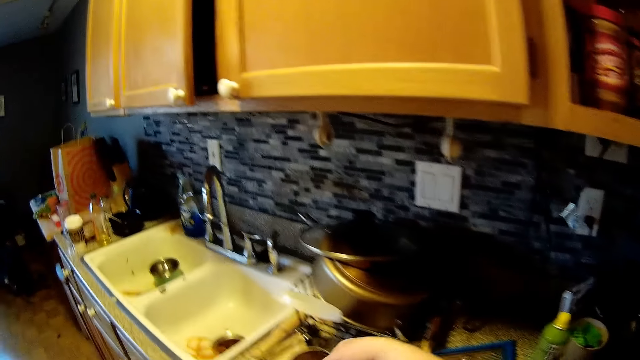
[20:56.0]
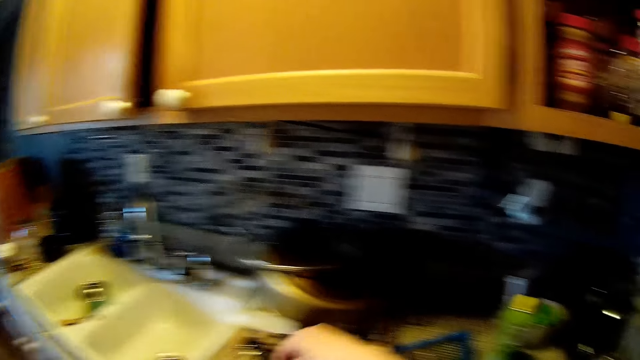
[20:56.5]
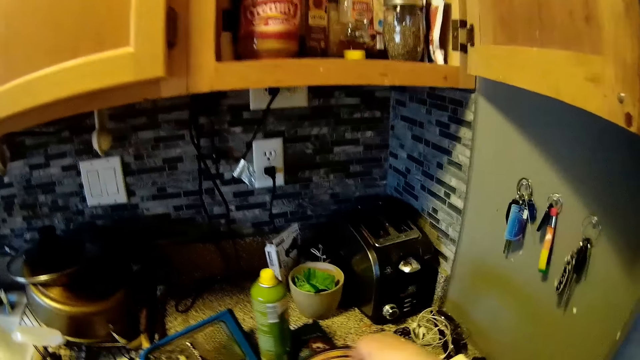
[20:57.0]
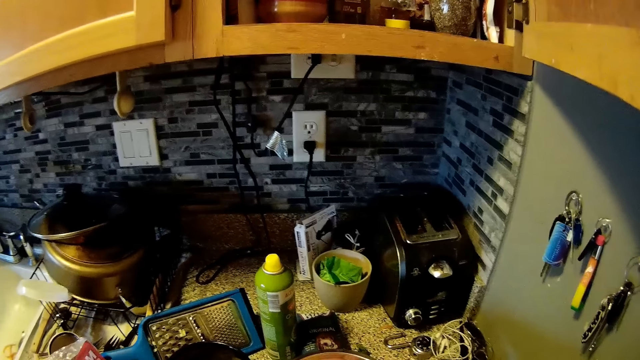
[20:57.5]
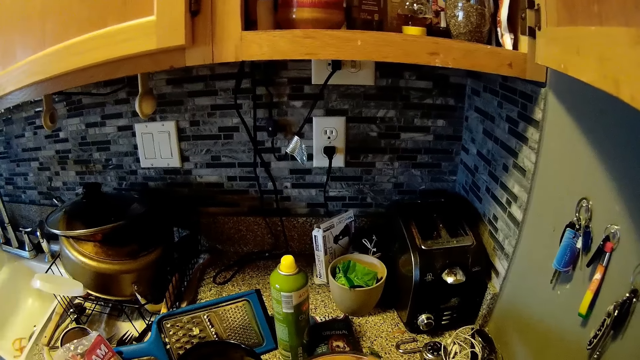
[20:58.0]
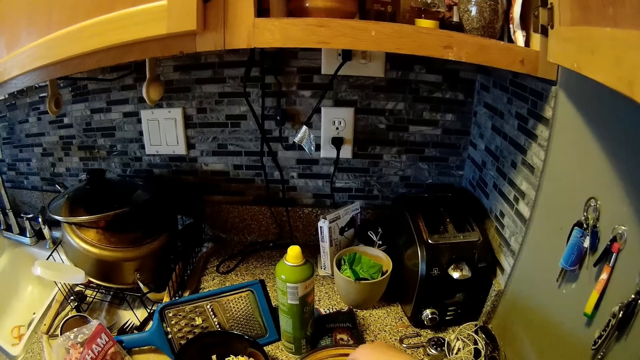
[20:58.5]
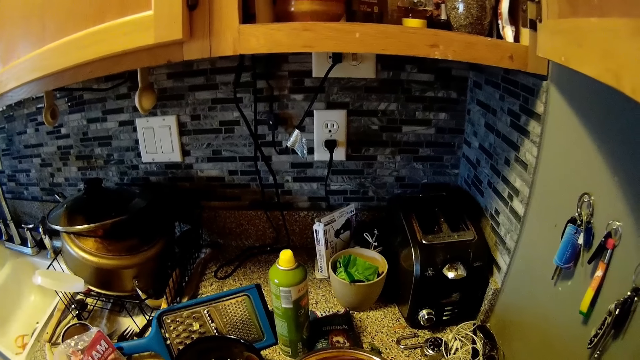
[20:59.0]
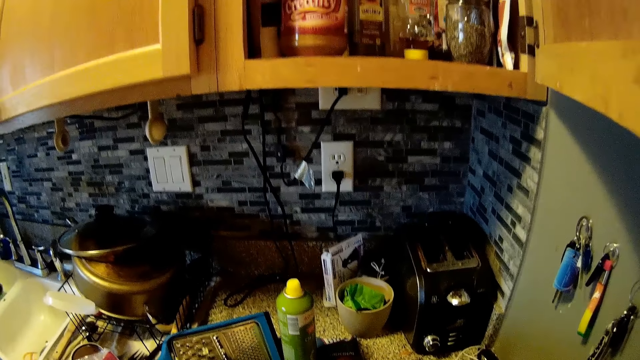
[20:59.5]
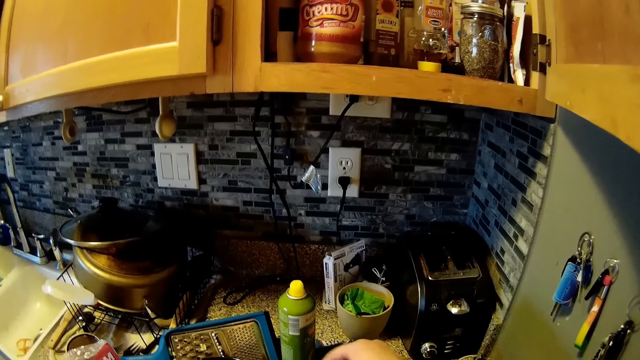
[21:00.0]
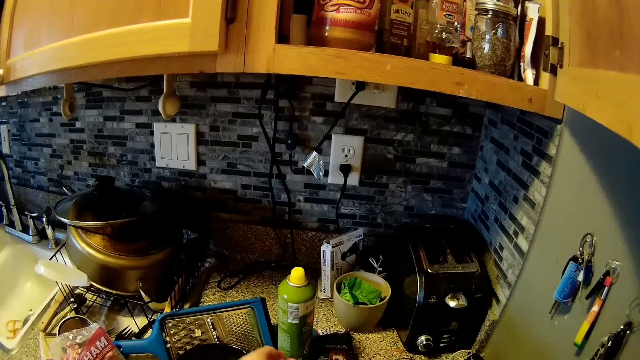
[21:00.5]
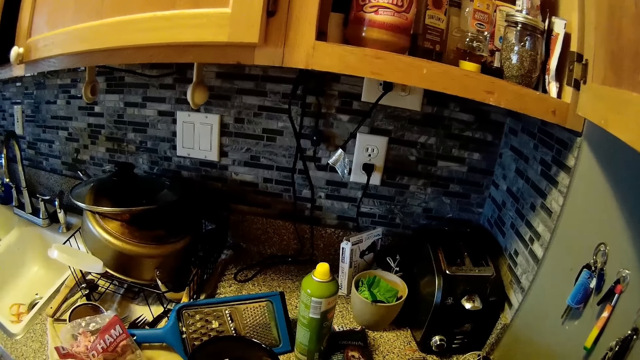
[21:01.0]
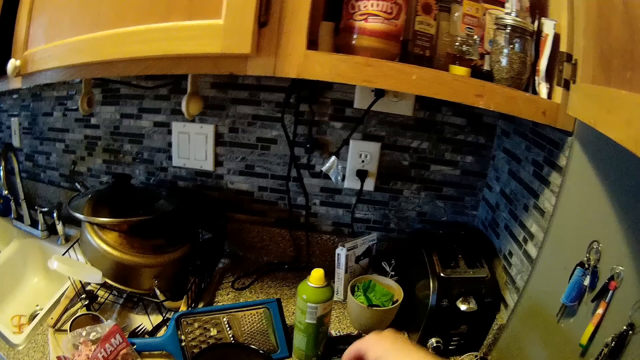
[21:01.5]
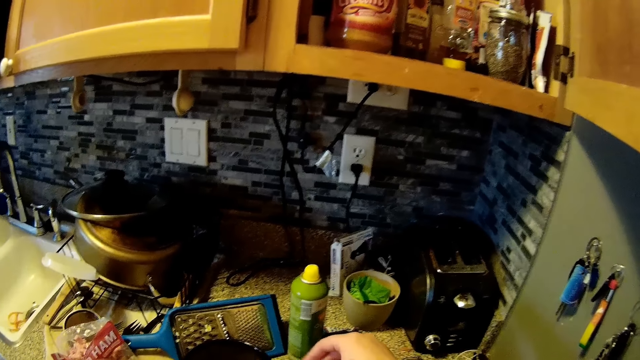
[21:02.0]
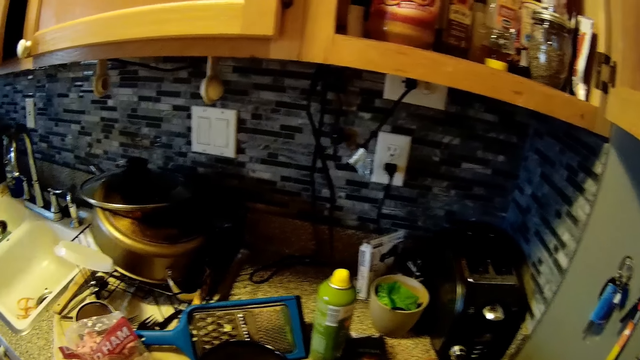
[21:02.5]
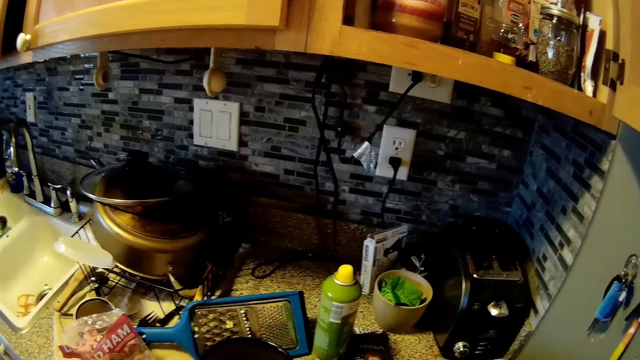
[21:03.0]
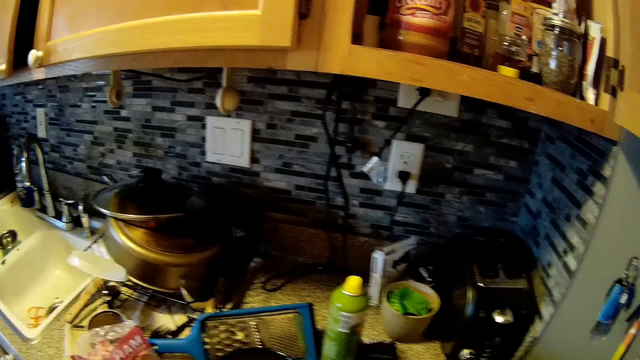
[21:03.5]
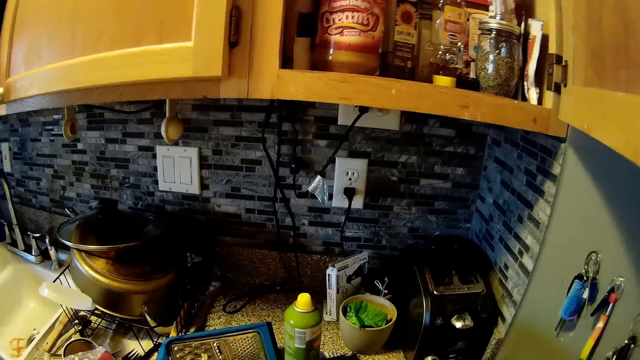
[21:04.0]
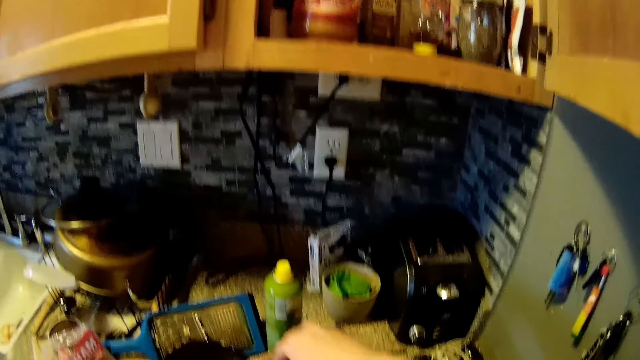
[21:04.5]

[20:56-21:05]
The camera wearer looks aside. He drops the onion inside the bowl on the countertop with his right hand. He speaks.

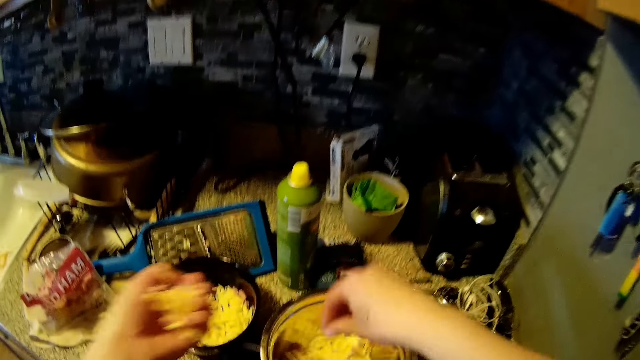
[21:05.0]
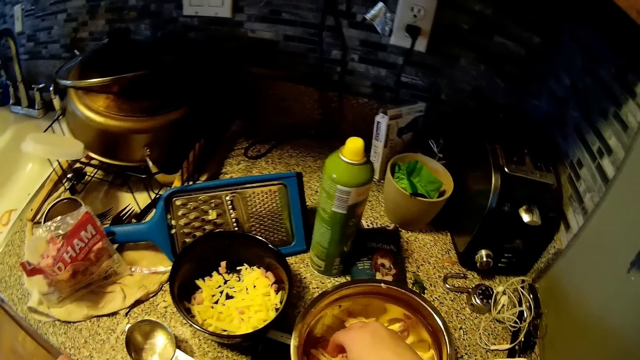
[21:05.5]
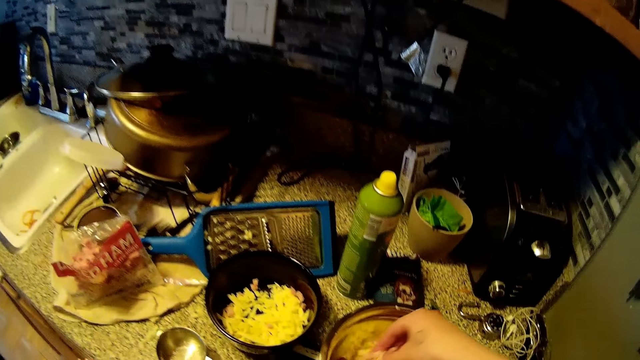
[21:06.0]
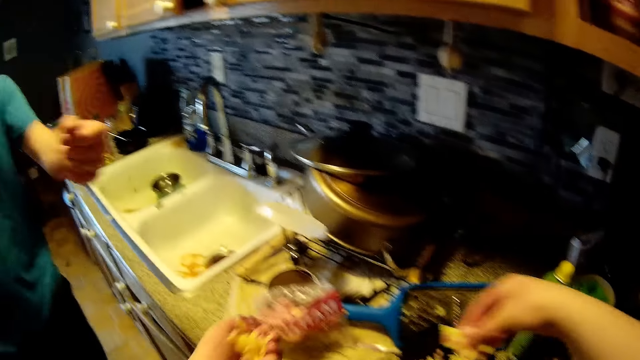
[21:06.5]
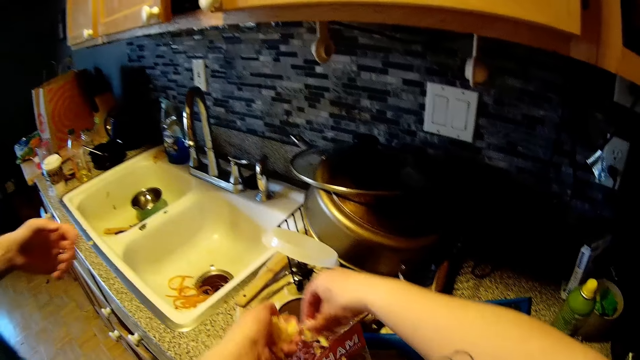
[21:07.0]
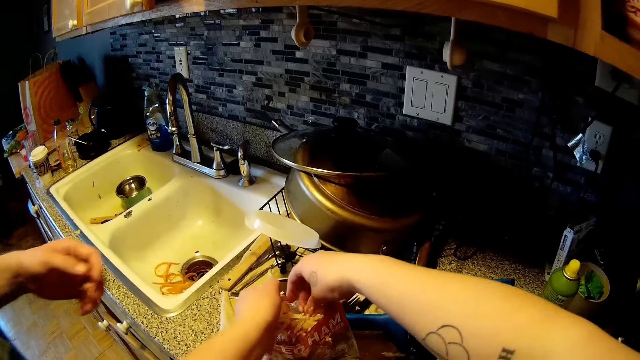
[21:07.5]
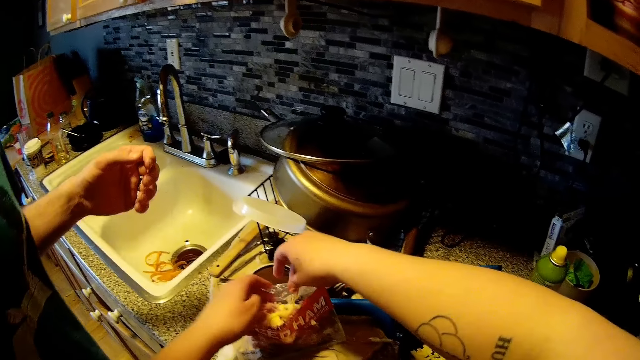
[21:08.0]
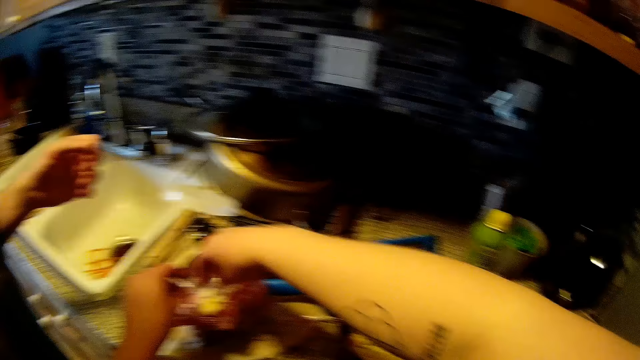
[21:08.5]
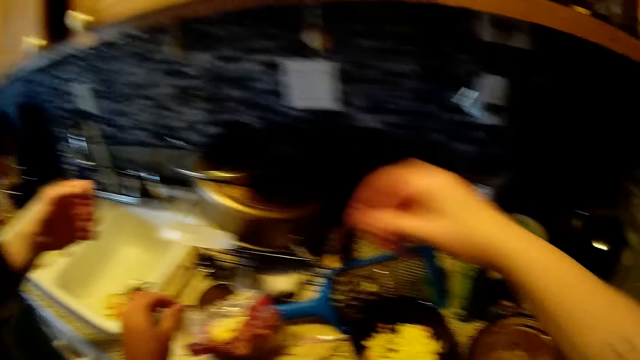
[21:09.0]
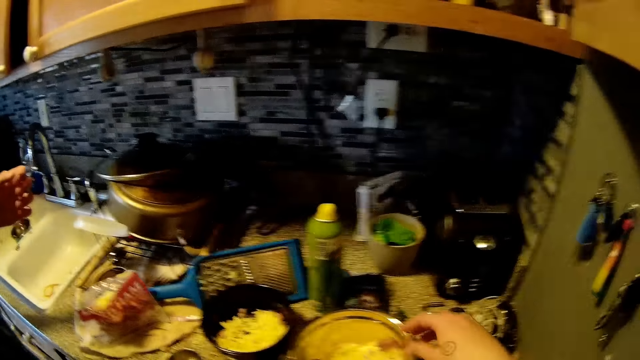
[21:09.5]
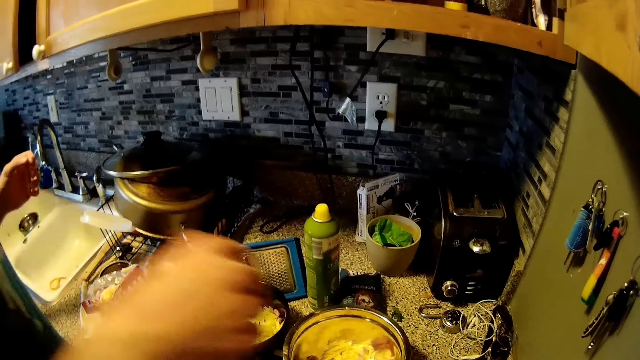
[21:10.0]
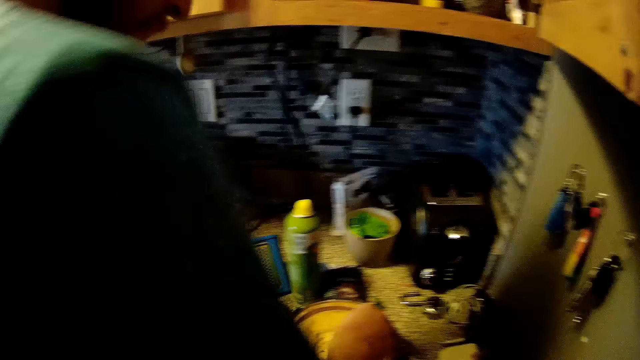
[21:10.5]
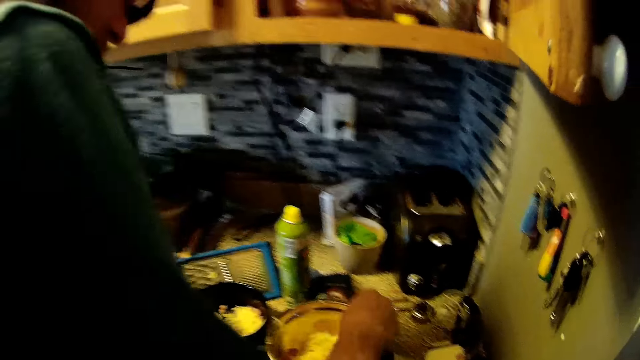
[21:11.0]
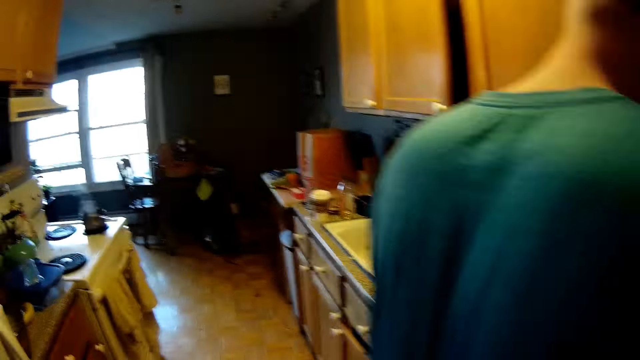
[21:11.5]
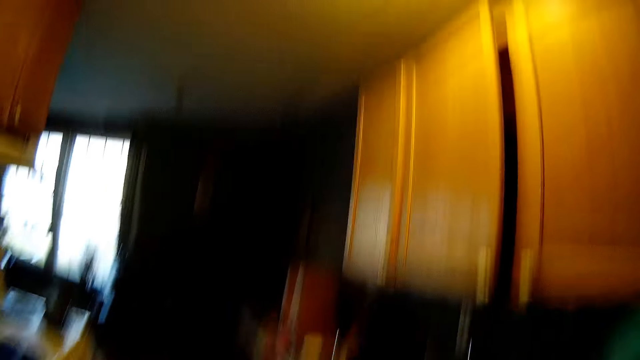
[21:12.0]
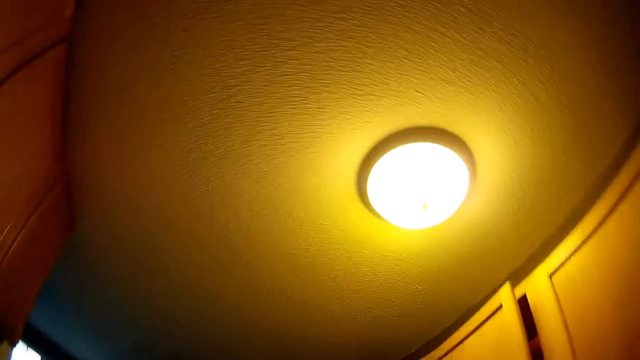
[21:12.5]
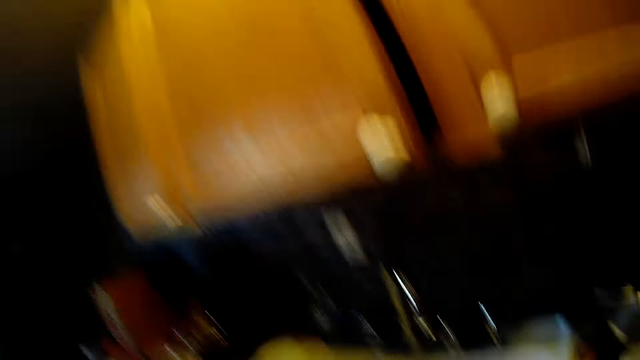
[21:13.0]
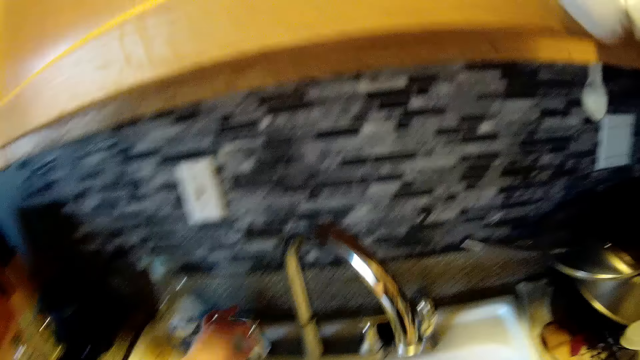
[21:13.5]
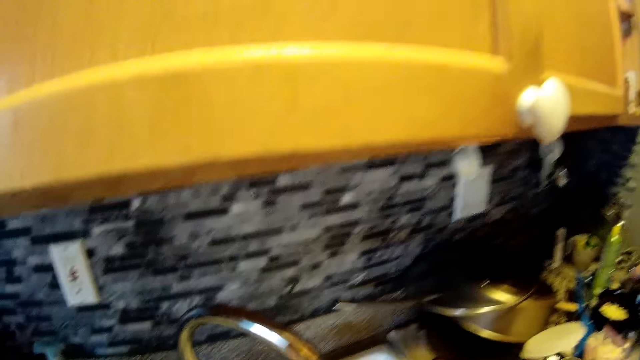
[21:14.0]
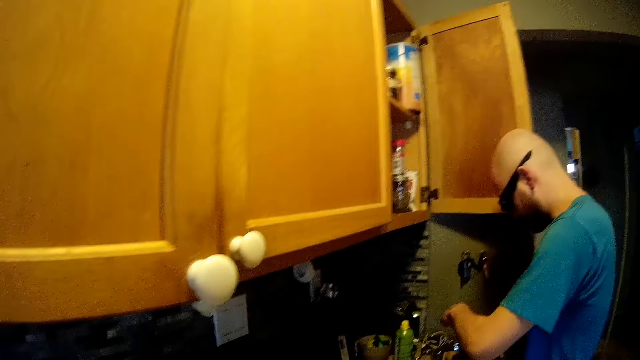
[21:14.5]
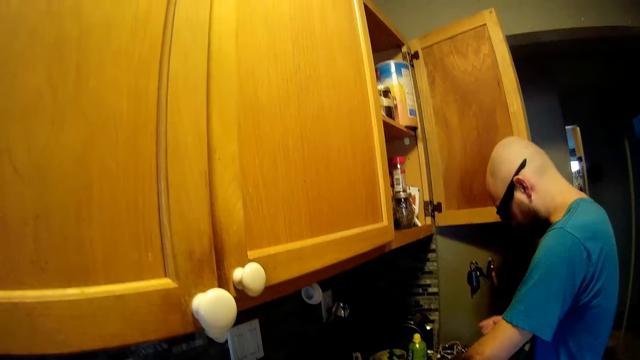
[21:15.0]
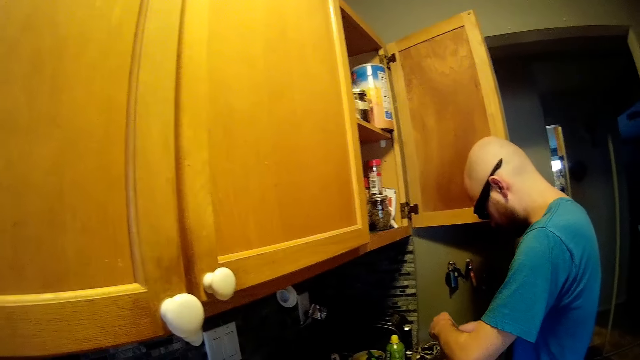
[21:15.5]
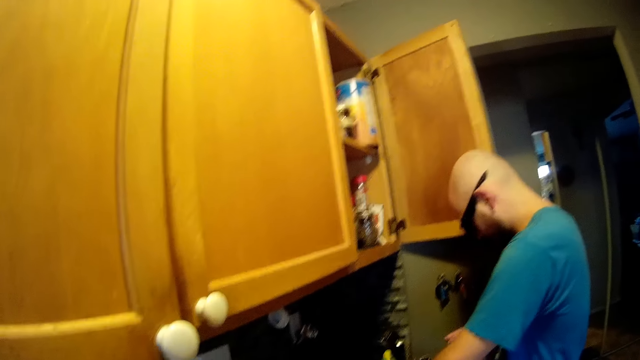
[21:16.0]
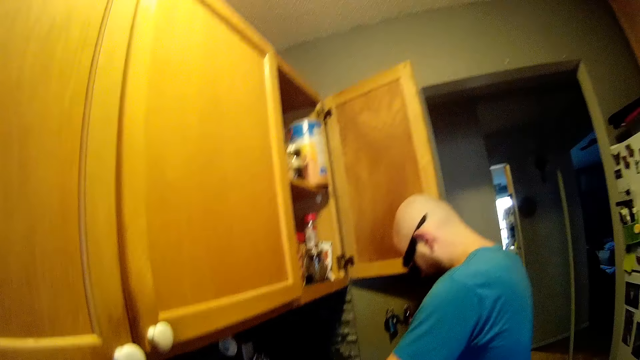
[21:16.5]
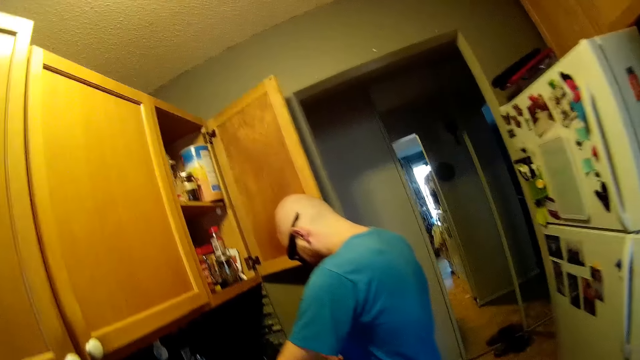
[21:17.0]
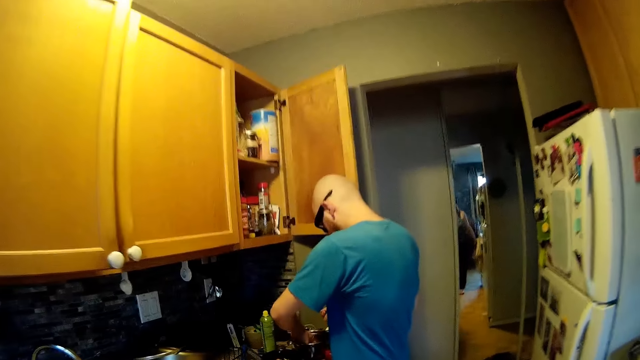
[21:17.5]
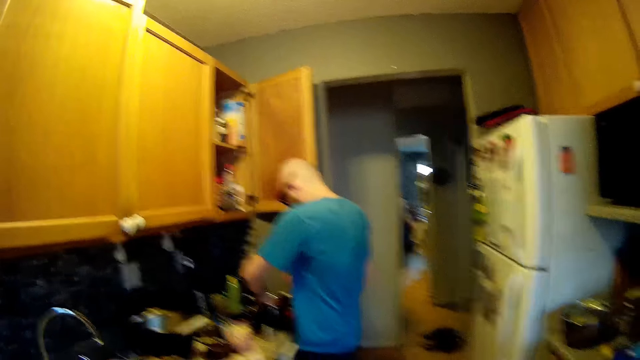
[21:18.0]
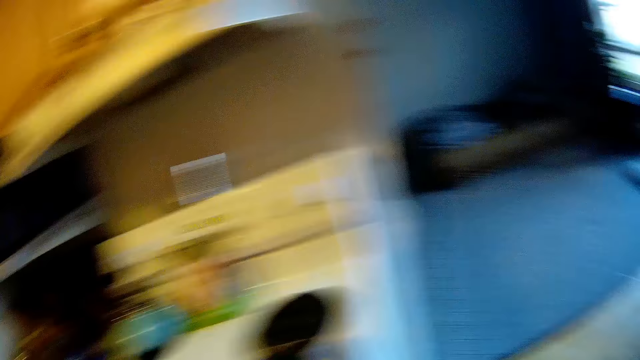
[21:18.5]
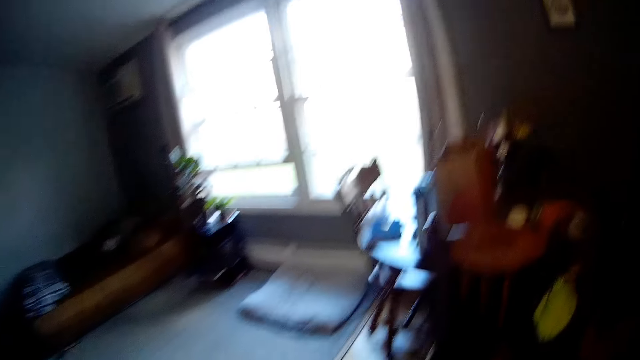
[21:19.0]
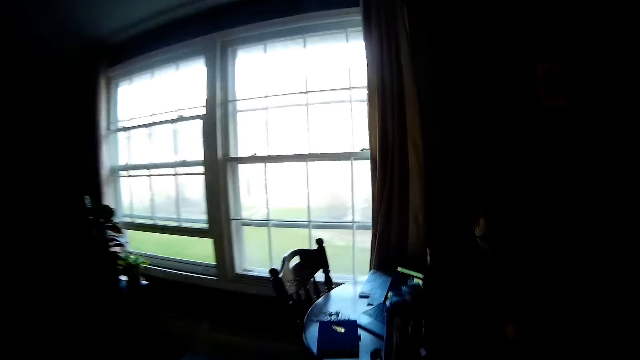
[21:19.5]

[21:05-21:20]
The camera wearer holds cheese on her left hand. She drops the cheese. She picks up the cheese from a bowl with her right hand. She stretches her hand. A man stretches his hand. The camera wearer puts the cheese inside a bag with both hands. She returns her hand back. The man stretches his hand, puts his right hand inside the bowl and holds the tin. The camera wearer looks around. She moves. She sounds. She opens the tap head with her left hand. The man picks up the cheese from the bowl with his left hand and drops the cheese on his right hand with his left hand. The man folds his hand. The man picks up the cheese from the bowl with his left hand again and drops the cheese on his right hand with his left hand again. The camera wearer looks around. She moves.
